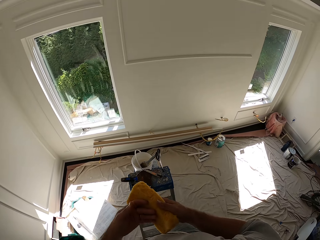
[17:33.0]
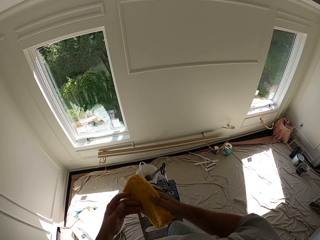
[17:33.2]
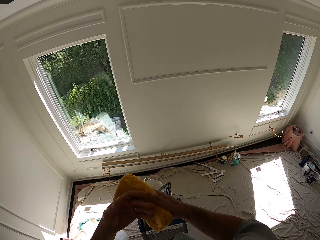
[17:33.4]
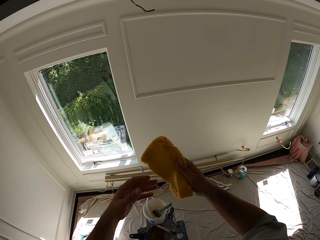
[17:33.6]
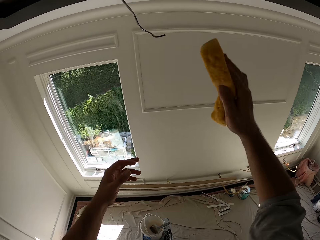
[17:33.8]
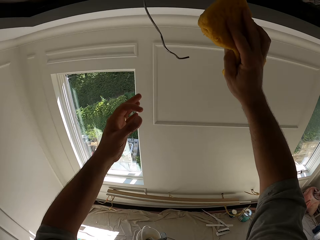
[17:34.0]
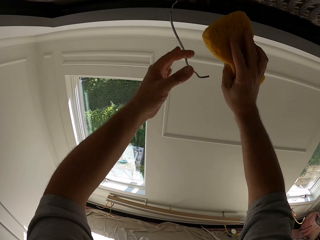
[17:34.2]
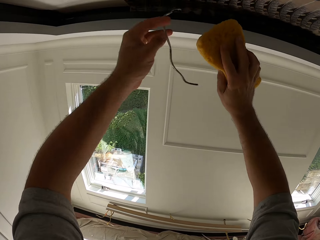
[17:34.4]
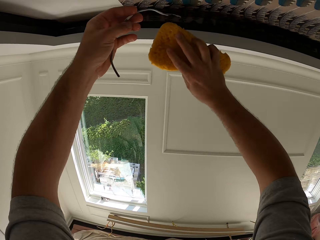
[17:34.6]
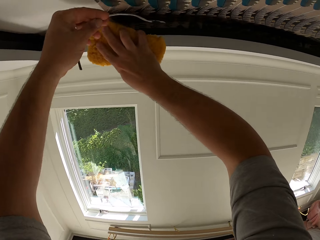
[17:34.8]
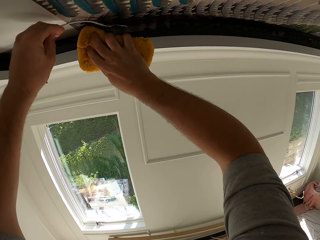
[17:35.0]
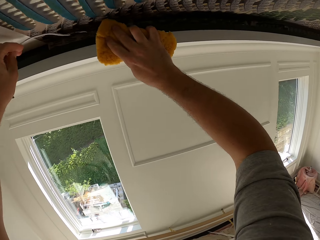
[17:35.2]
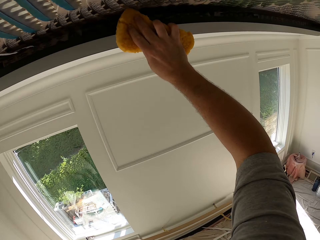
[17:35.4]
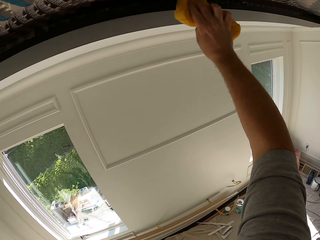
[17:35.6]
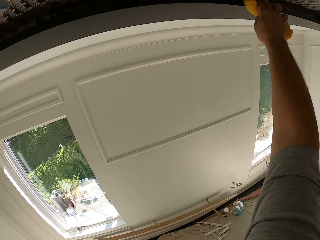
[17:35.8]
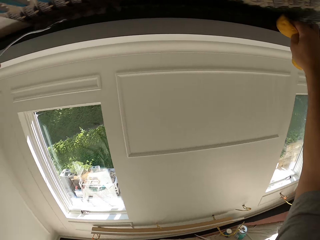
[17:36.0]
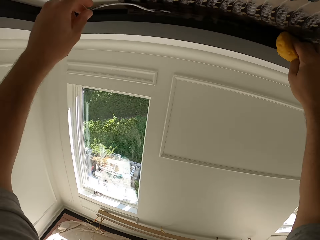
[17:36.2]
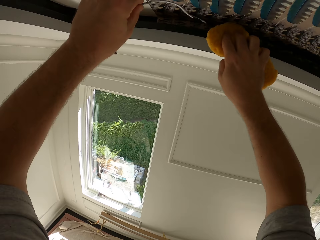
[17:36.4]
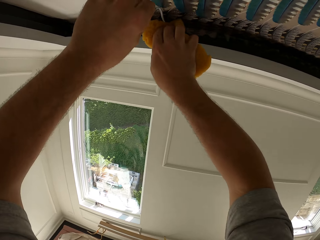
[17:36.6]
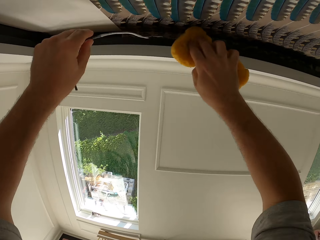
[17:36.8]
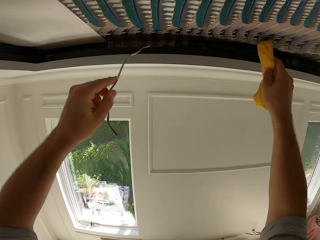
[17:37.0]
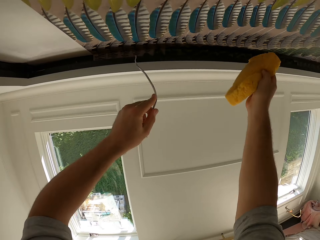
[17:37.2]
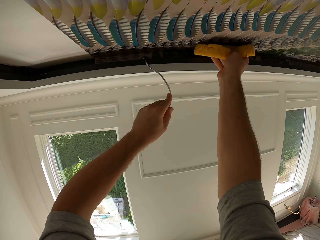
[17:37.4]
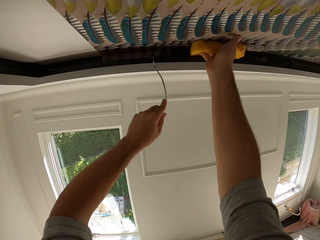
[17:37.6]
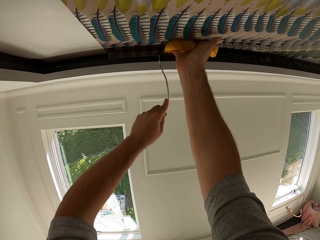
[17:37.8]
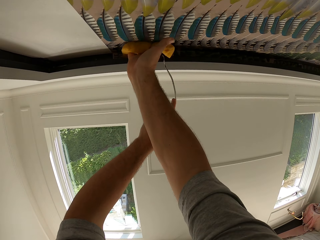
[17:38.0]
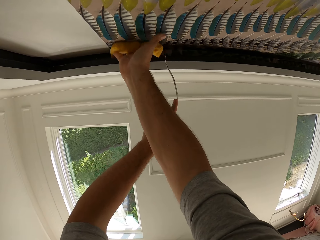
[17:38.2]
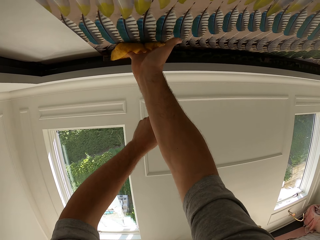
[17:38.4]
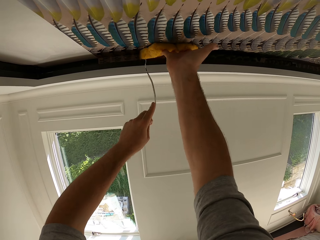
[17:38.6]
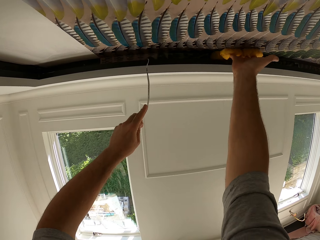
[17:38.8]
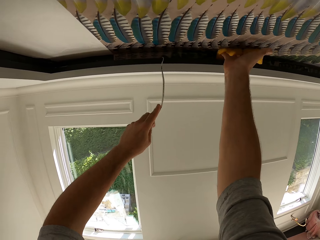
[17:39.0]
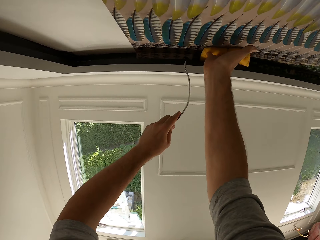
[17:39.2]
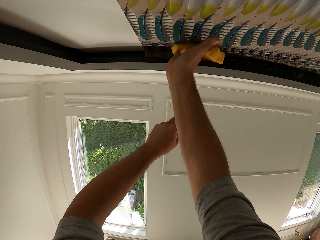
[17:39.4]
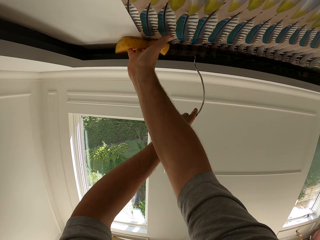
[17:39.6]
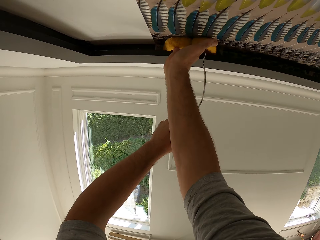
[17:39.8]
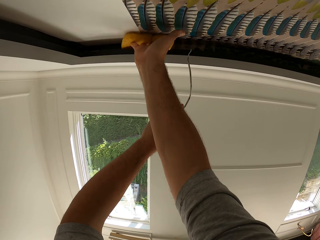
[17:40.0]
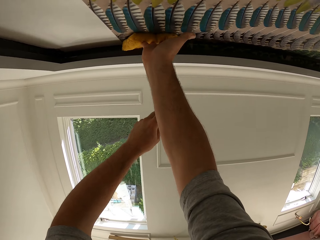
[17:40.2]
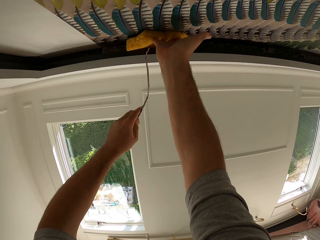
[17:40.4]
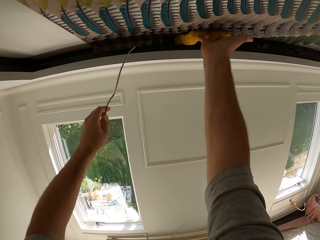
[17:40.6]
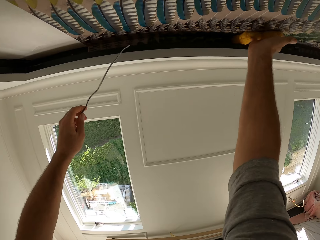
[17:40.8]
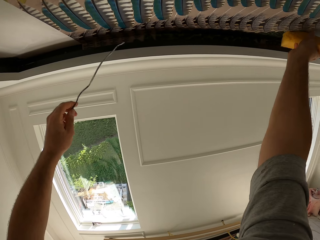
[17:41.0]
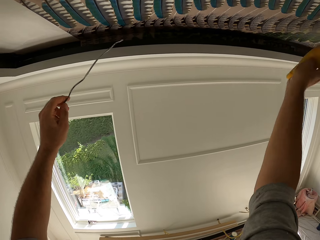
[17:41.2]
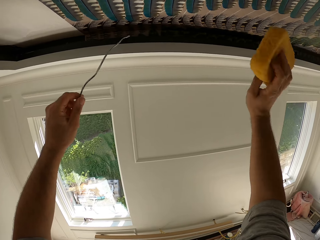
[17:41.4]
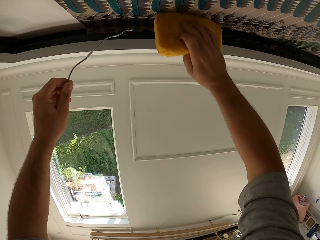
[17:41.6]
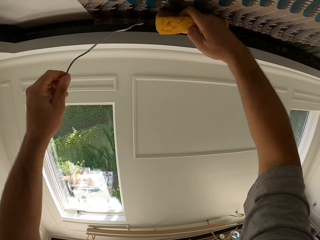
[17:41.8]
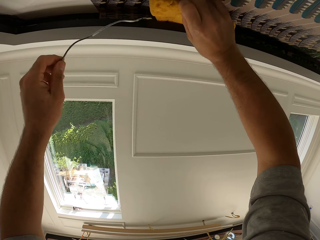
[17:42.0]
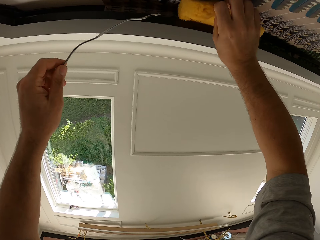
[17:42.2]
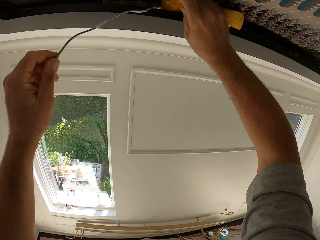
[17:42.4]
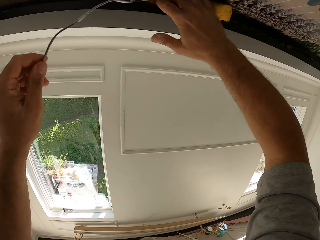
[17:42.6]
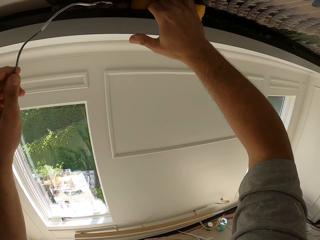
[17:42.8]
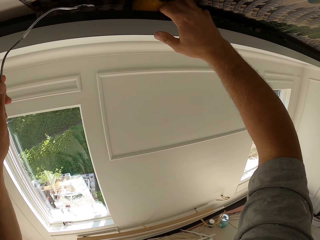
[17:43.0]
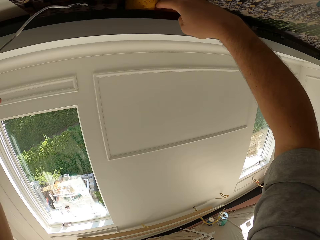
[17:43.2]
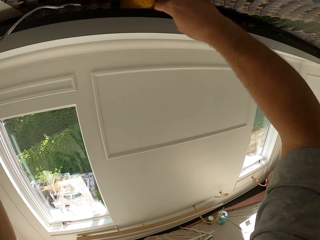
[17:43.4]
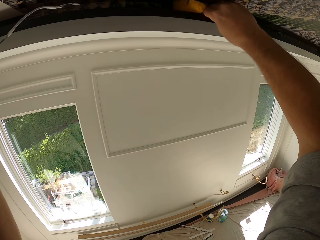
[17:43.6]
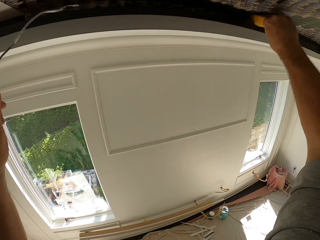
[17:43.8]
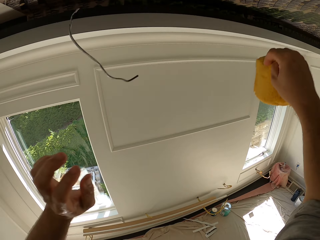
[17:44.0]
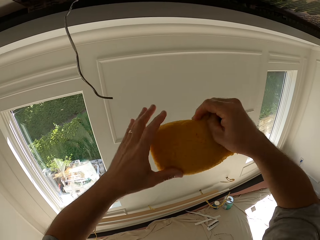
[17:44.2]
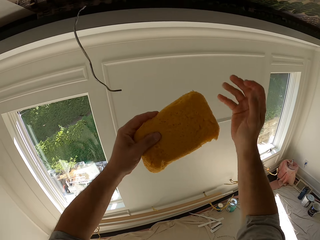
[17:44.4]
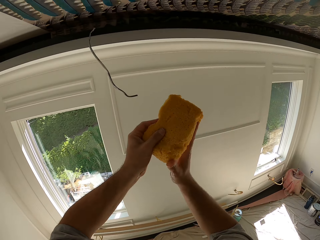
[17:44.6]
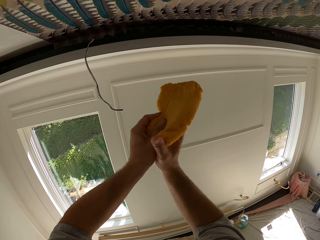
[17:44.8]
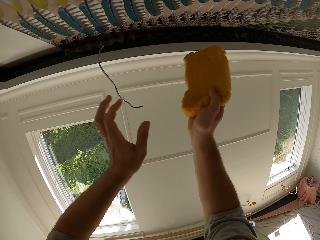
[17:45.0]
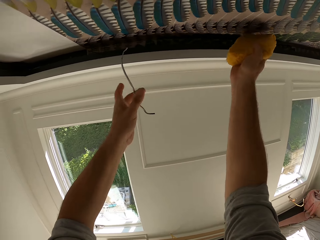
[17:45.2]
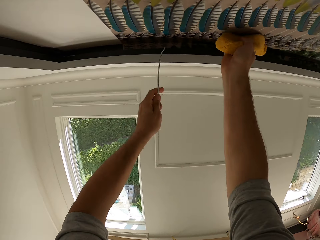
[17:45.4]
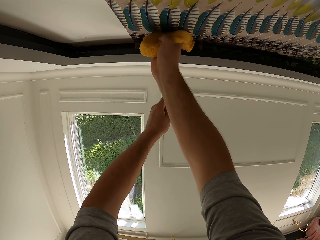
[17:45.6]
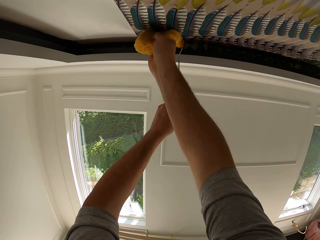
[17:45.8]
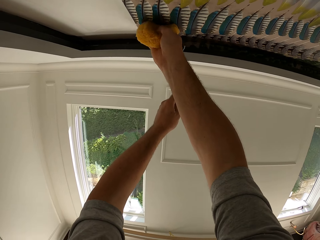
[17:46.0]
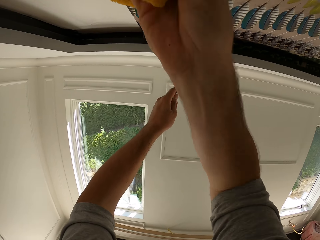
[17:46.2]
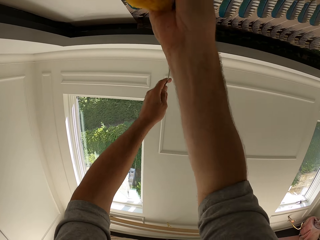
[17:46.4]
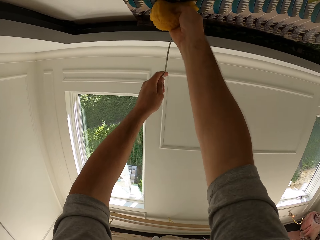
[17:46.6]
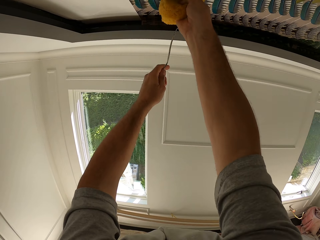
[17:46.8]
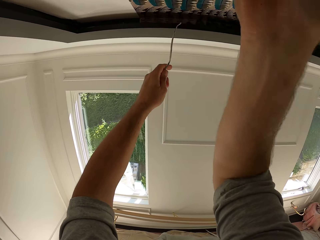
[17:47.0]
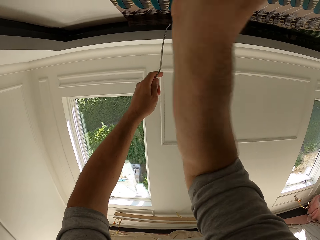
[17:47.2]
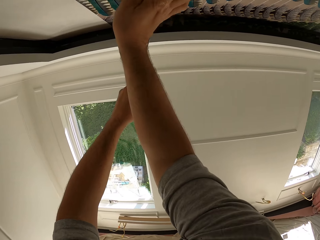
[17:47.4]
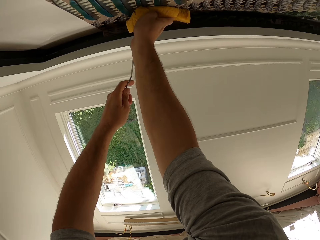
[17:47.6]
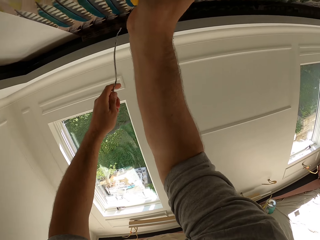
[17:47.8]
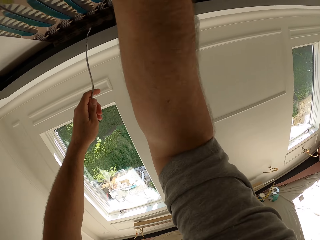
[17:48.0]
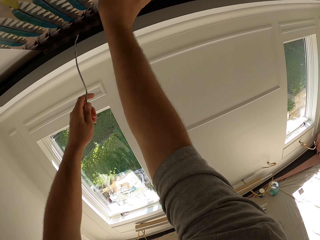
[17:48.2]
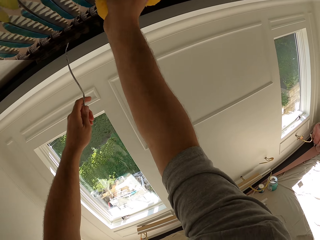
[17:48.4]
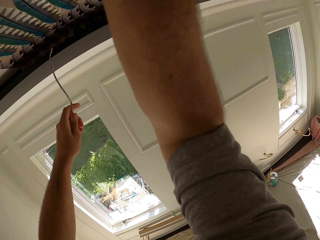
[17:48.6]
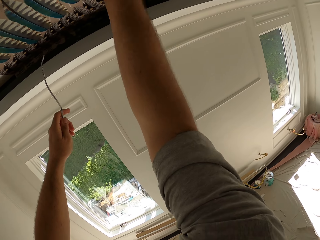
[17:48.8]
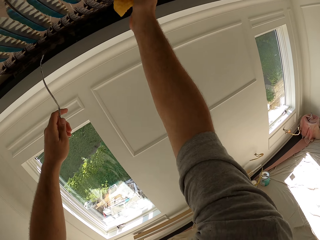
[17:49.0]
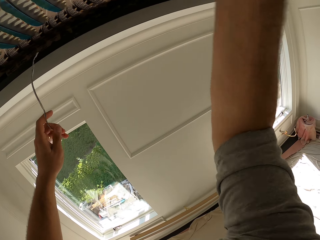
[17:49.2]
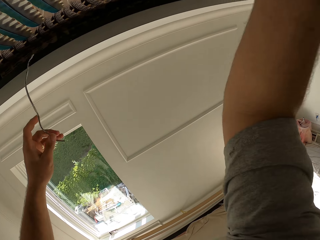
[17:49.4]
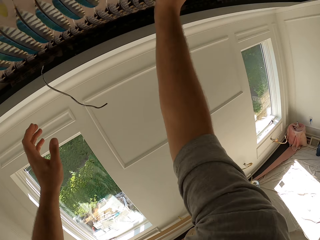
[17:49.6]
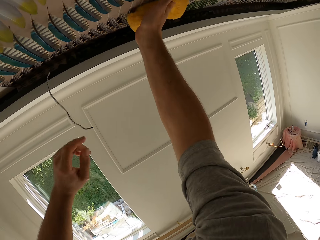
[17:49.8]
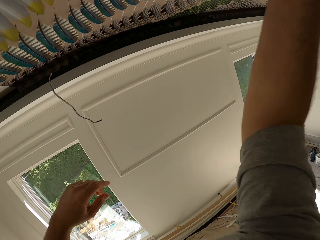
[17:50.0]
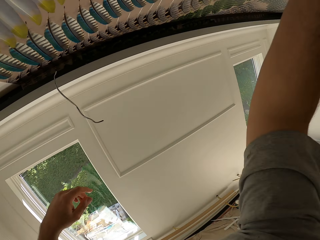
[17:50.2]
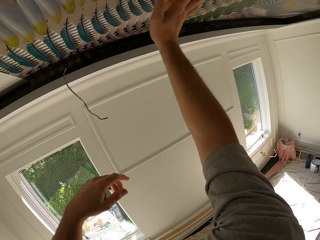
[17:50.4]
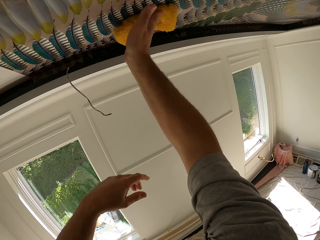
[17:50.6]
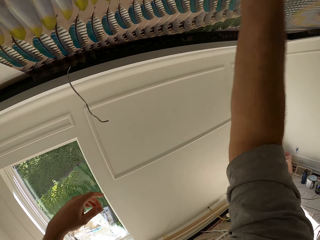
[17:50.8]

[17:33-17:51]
The camera wearer holds a hanging piece by the left hand. He wipes the wallpaper on the ceiling with the foam or sponge. He holds the sponge in his hands. He wipes the ceiling with the sponge.

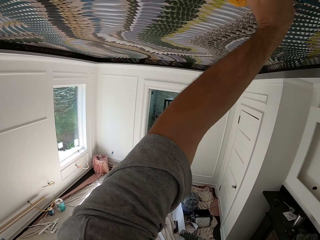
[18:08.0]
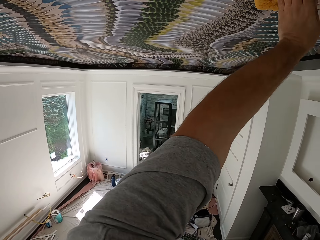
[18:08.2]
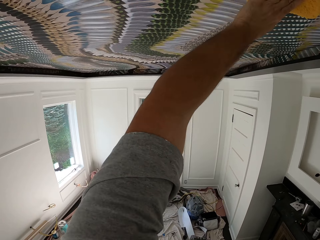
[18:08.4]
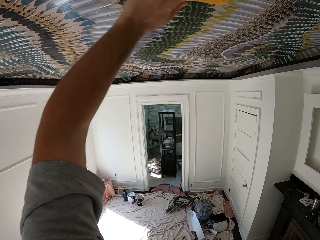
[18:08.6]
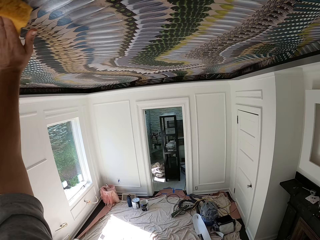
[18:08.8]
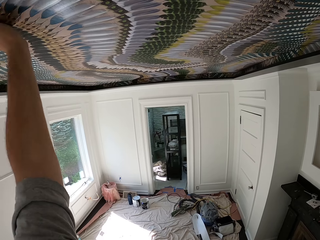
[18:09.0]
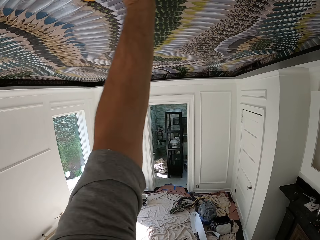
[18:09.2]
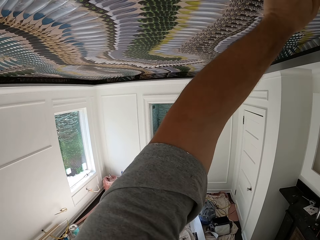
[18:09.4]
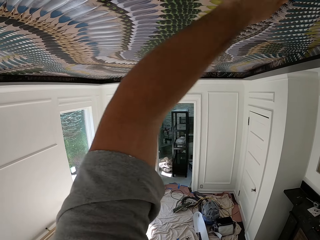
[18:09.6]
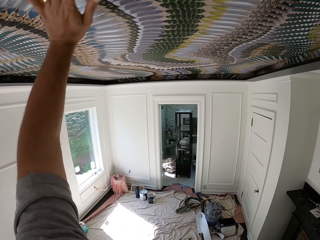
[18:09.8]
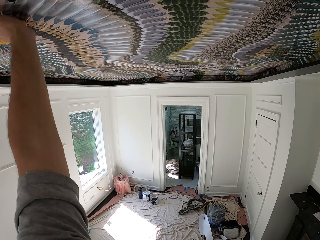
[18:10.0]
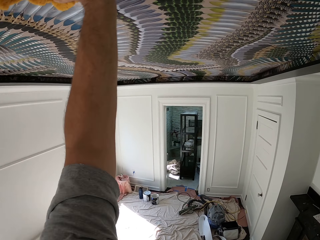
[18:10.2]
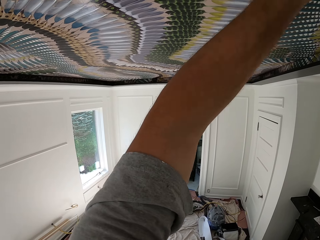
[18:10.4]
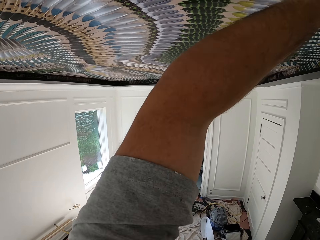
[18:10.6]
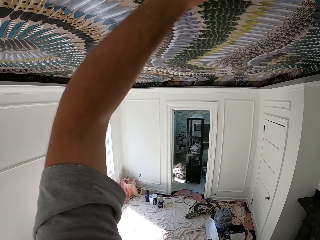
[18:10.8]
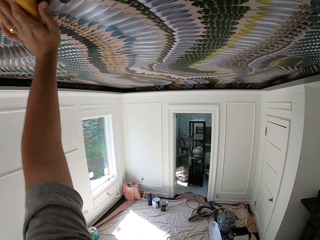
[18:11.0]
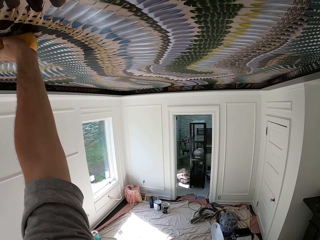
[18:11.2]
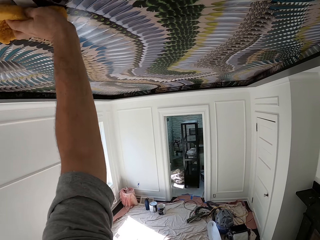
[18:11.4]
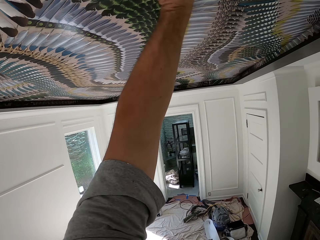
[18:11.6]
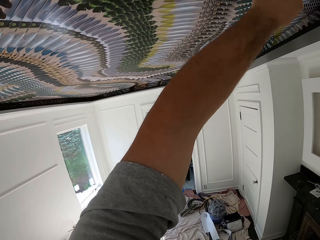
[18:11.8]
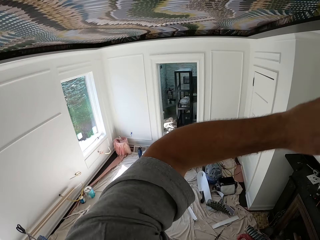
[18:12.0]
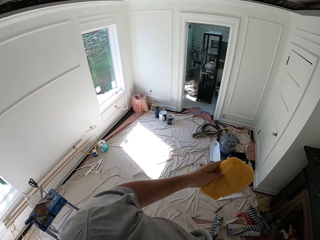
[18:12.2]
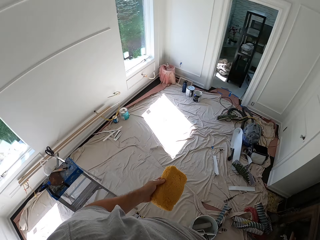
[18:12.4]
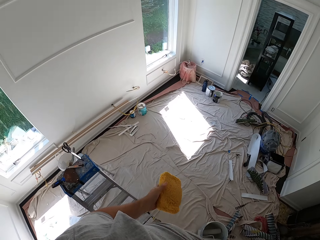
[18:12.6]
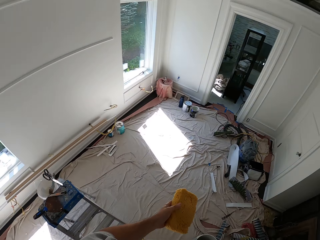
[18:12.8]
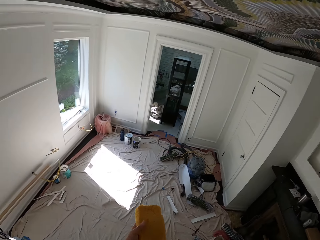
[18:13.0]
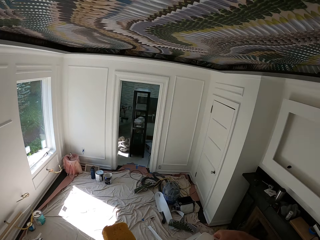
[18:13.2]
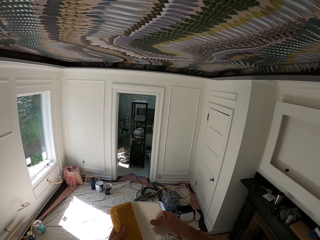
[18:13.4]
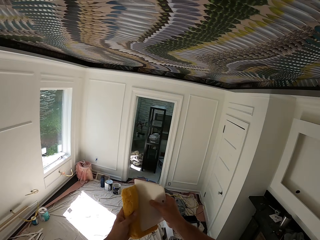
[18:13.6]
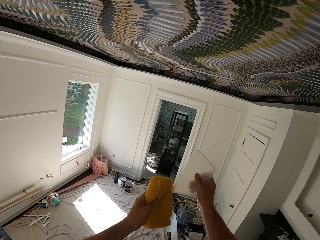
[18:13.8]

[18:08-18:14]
The camera wearer stops to clean the ceiling.
